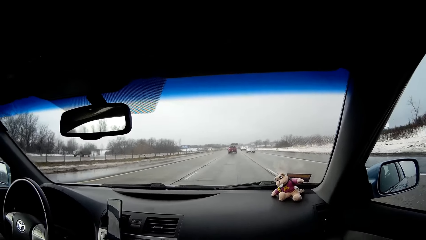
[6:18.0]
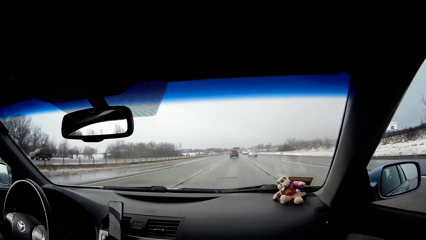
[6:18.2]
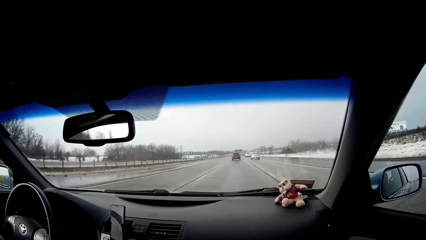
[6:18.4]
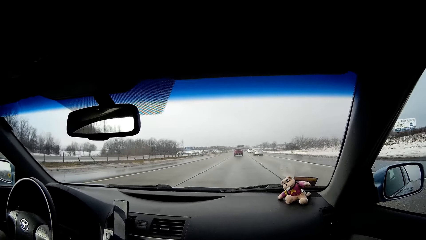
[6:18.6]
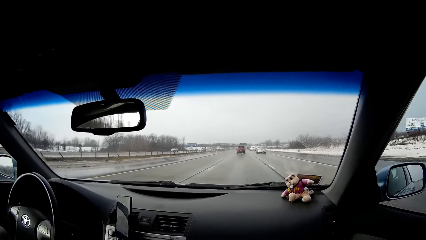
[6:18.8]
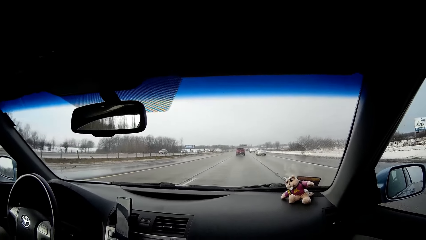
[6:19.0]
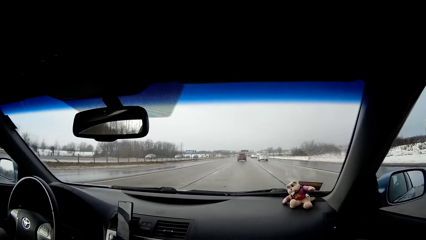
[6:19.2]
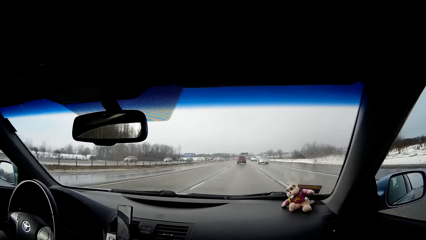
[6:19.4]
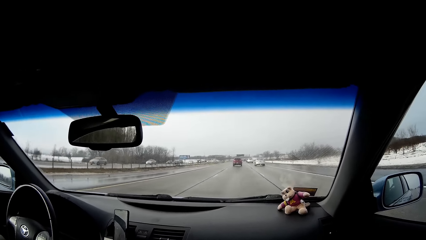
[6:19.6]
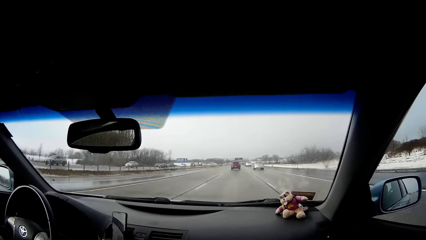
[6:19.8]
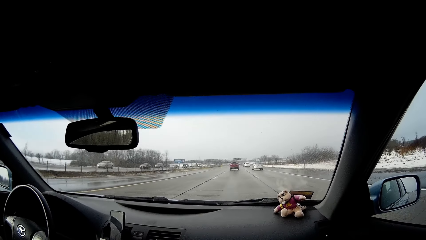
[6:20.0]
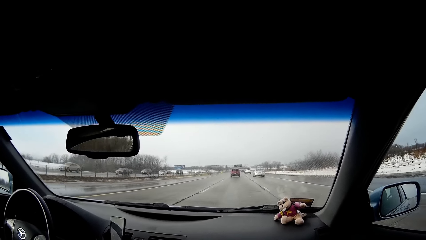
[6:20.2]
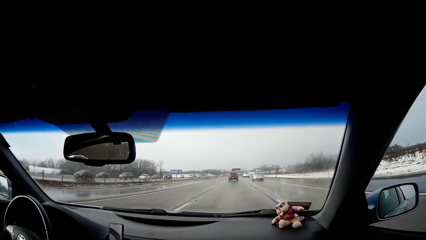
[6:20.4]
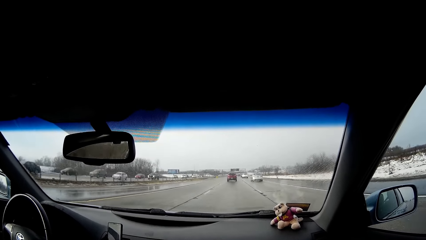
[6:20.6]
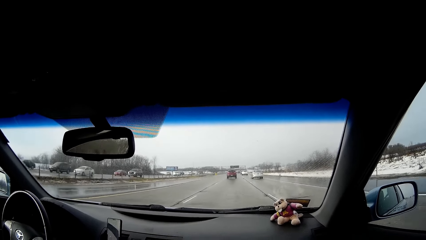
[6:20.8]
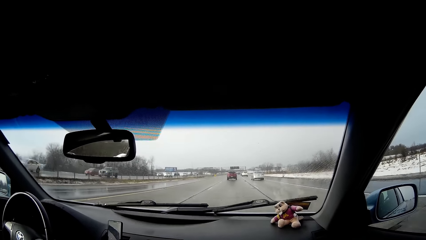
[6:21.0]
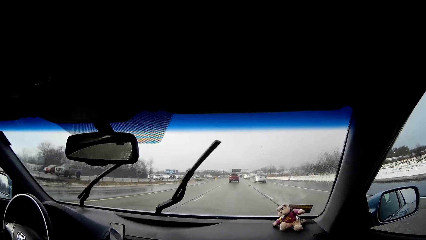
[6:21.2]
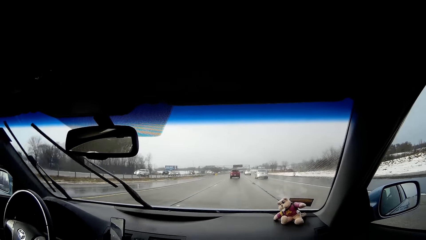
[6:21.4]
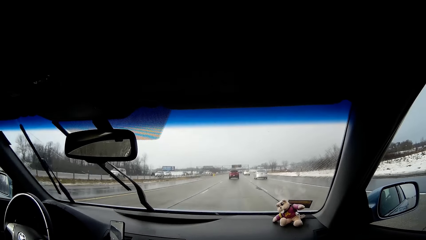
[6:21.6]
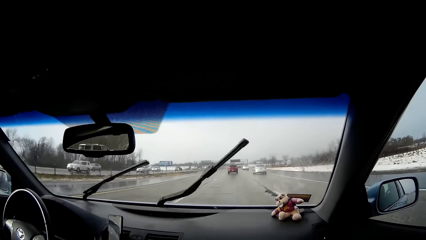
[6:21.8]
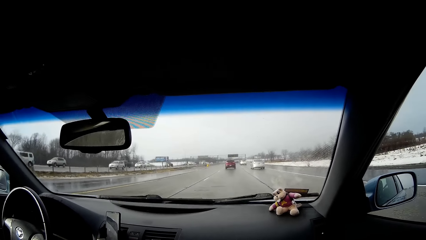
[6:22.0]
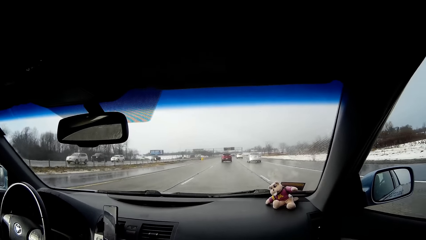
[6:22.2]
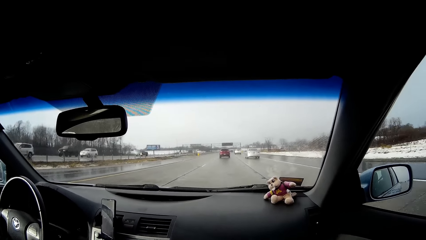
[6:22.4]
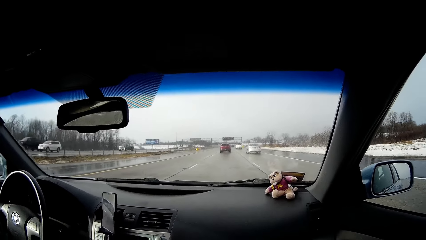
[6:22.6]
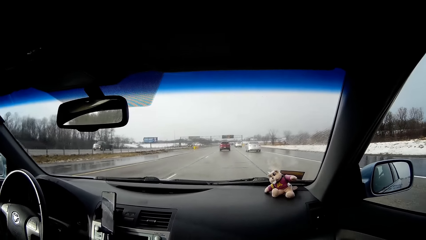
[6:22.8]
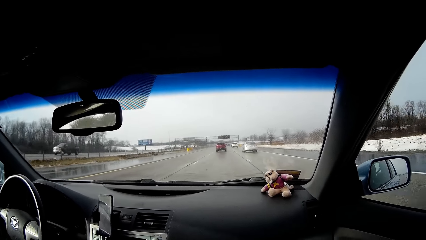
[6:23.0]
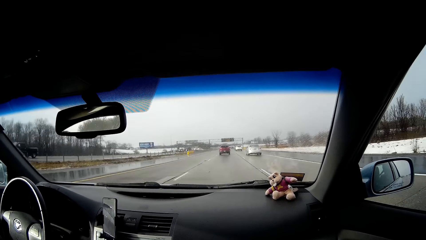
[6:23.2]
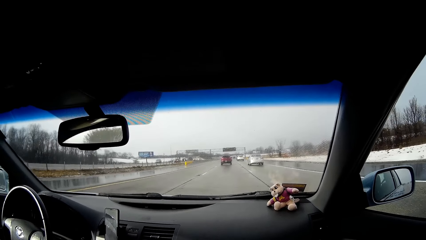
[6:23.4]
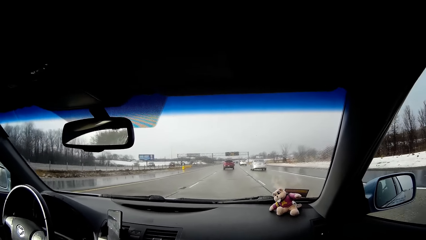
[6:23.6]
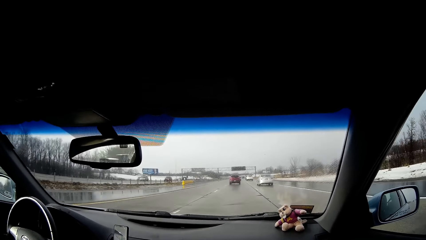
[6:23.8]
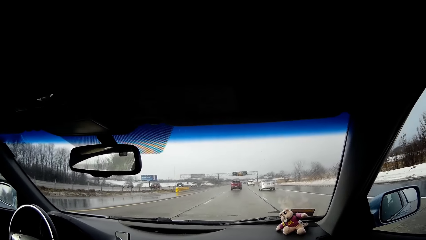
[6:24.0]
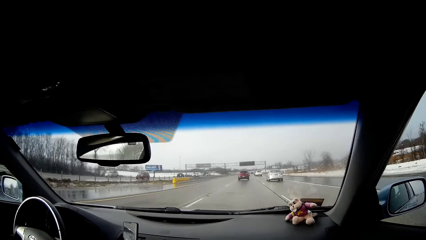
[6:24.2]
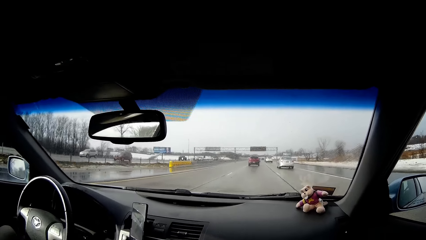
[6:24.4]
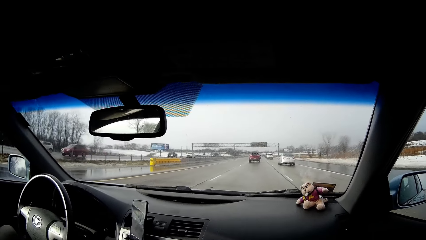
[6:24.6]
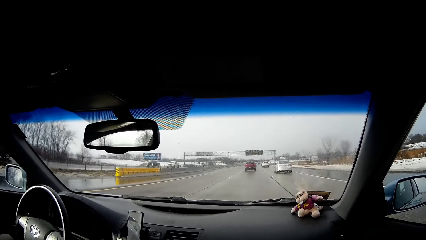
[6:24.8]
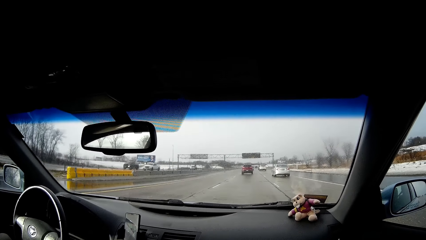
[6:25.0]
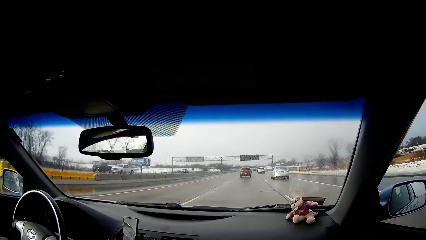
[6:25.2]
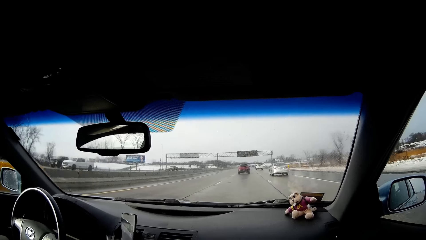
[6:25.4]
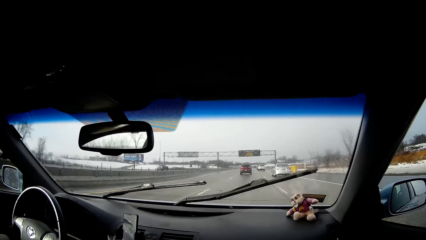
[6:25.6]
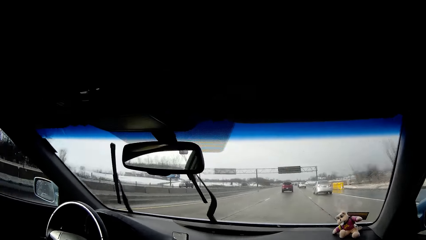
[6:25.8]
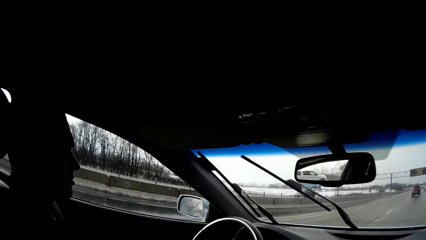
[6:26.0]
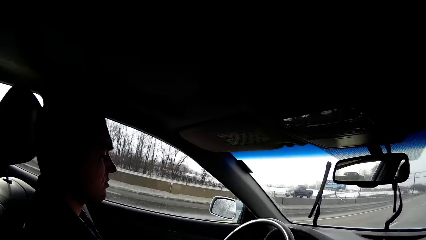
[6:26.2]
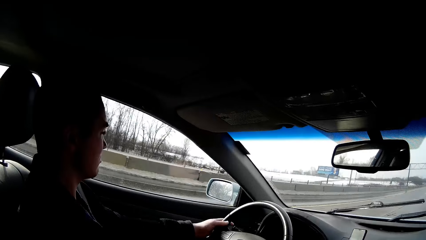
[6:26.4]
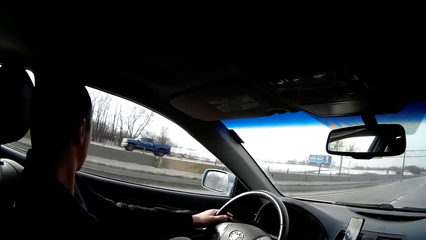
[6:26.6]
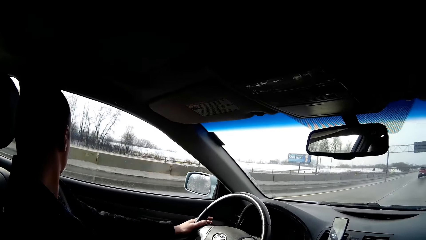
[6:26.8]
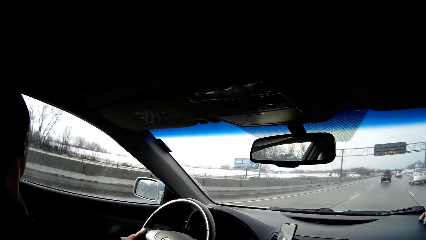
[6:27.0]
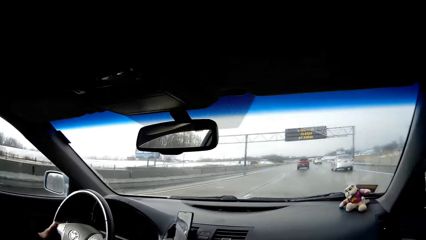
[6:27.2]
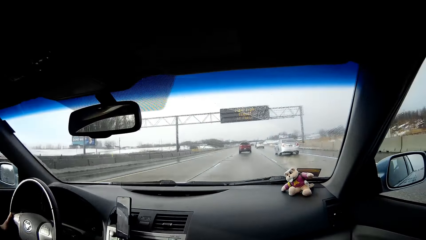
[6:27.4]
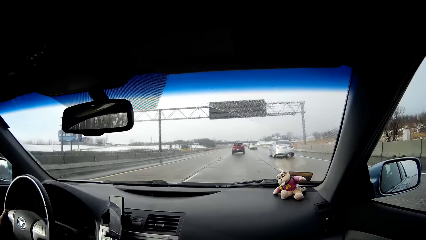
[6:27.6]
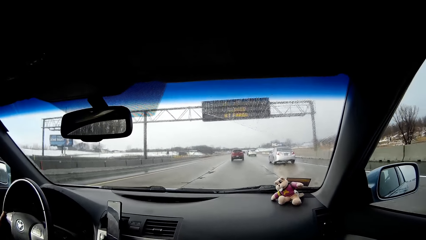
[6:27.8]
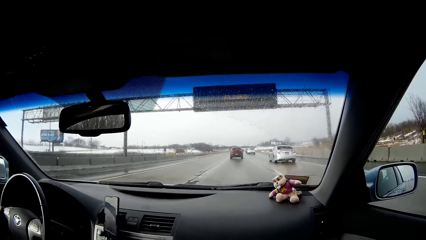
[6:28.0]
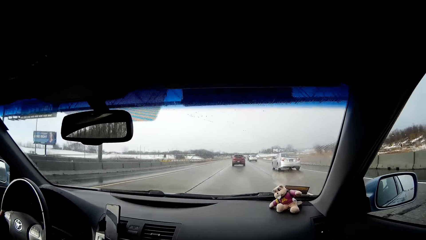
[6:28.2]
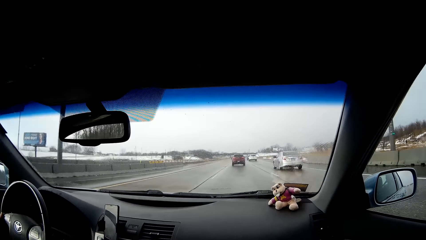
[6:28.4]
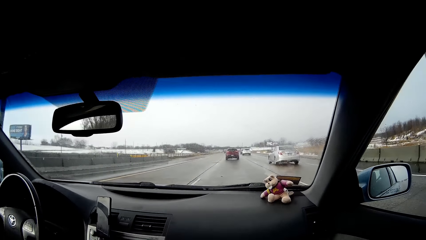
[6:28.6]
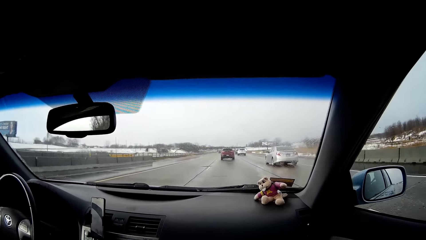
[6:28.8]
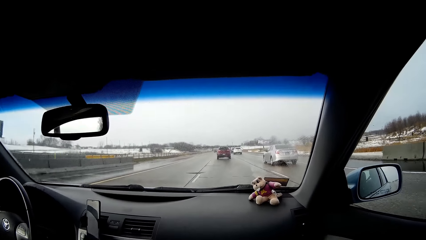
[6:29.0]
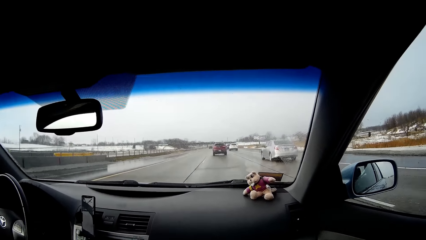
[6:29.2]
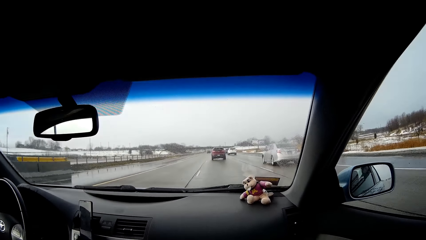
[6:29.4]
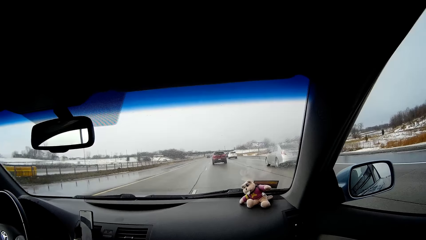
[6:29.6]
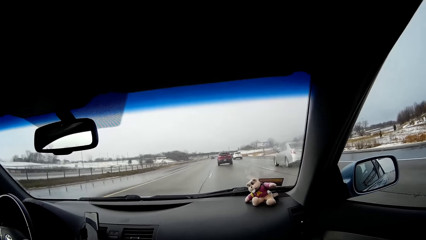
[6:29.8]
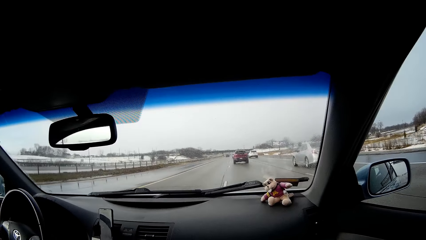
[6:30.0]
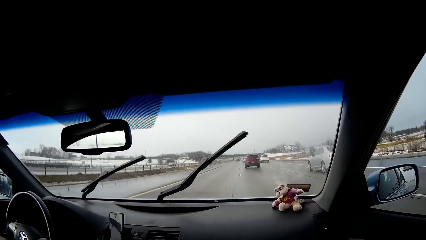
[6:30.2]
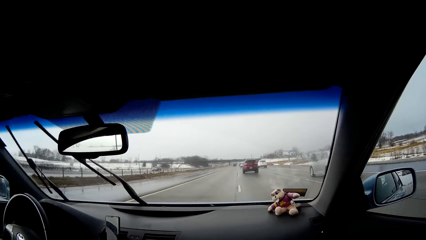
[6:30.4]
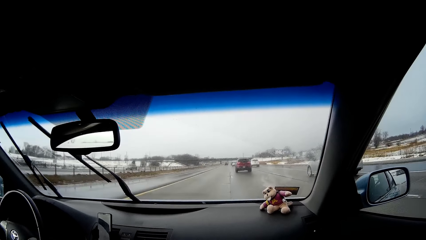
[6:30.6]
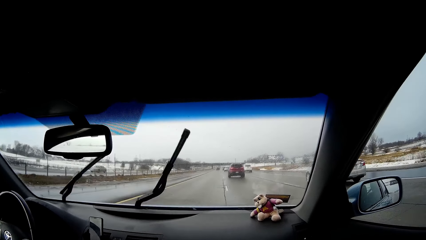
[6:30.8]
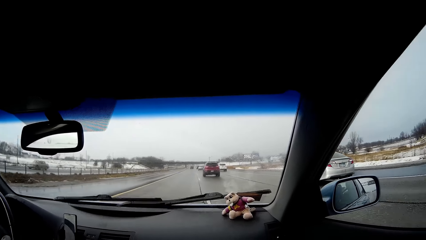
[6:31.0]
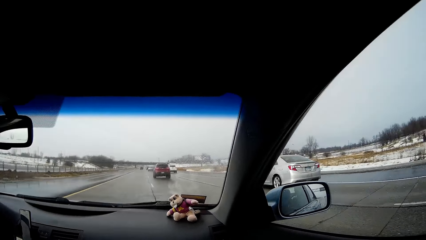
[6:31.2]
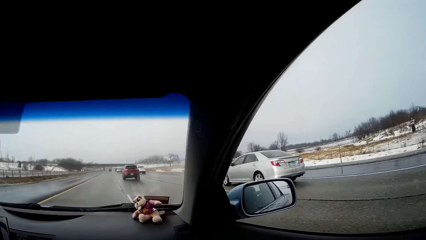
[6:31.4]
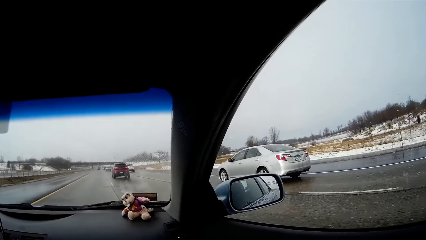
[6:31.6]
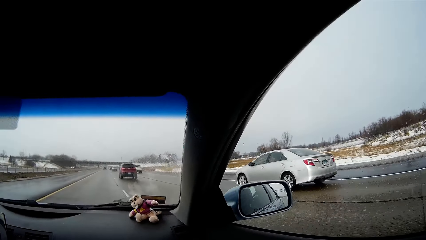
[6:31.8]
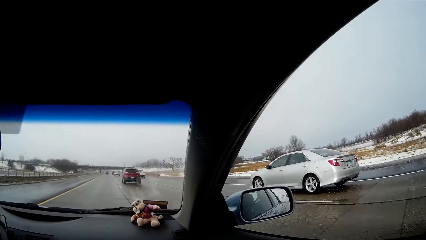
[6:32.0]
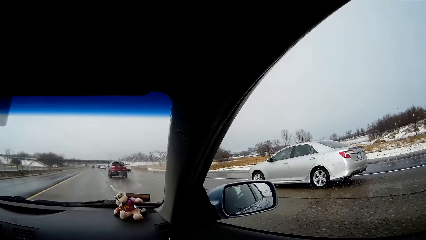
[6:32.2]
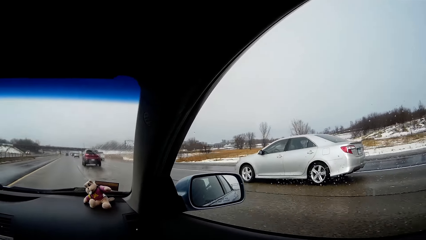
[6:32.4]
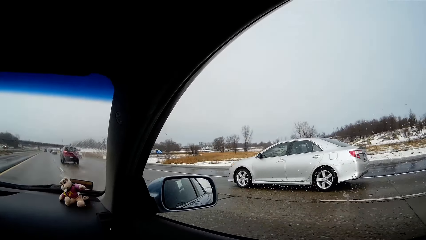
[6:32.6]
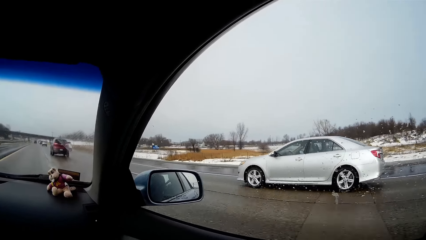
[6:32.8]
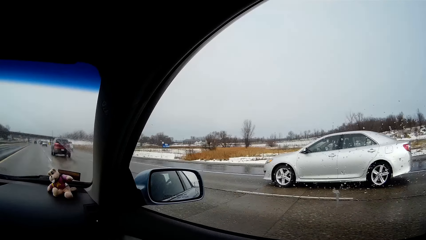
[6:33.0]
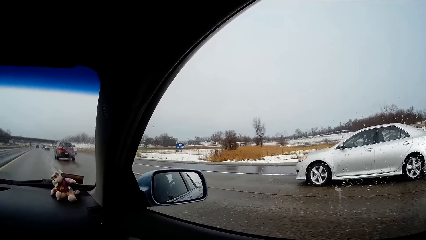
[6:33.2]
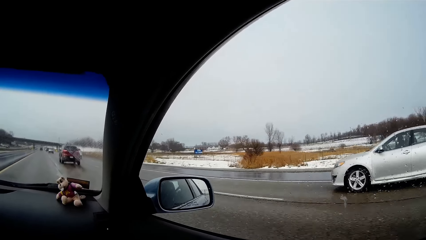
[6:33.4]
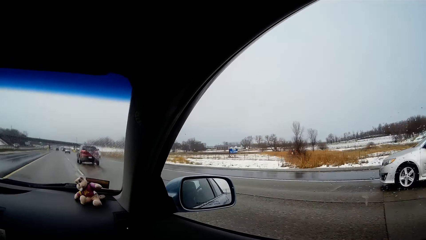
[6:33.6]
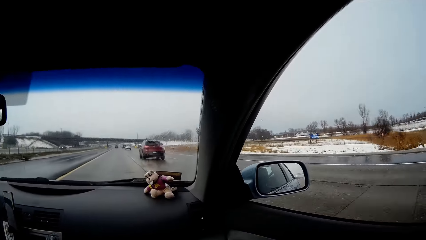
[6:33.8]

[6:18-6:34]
The camera wearer faces a man. He faces front. He faces to his right.
